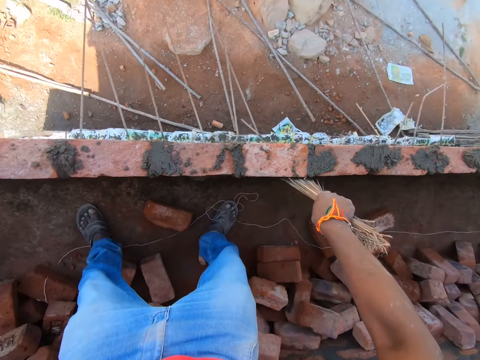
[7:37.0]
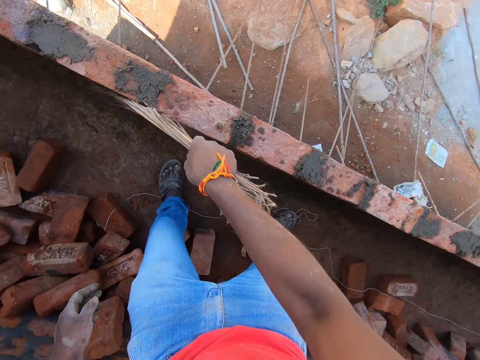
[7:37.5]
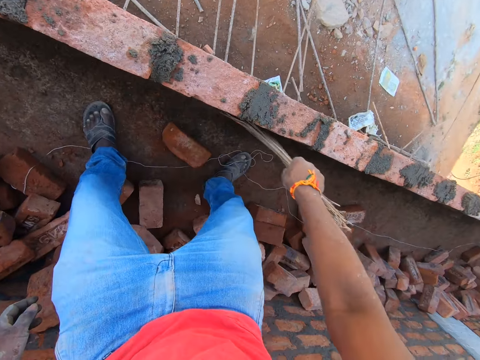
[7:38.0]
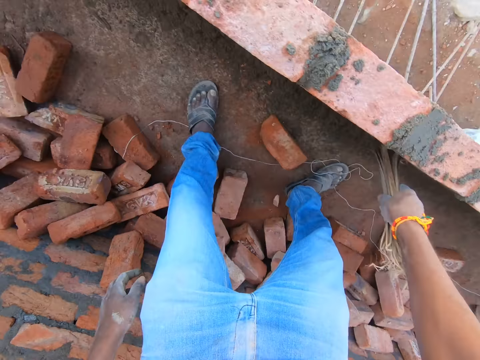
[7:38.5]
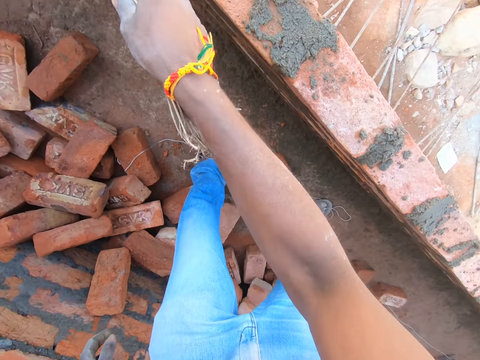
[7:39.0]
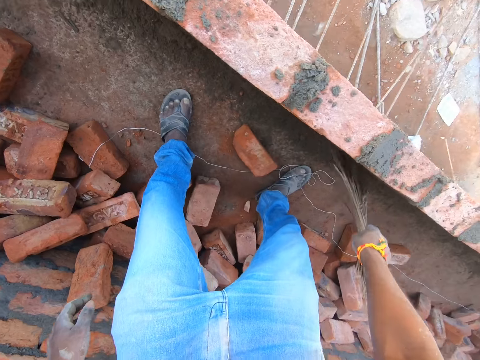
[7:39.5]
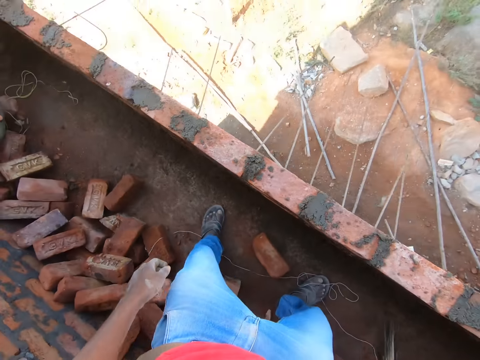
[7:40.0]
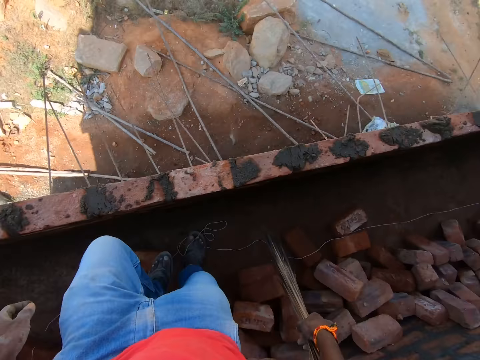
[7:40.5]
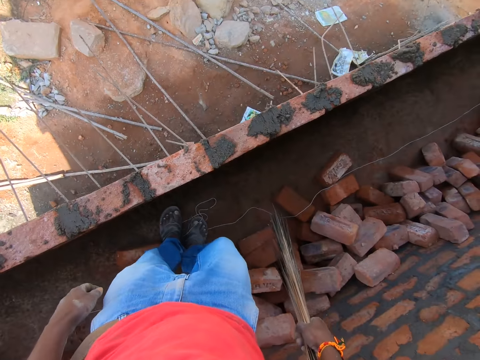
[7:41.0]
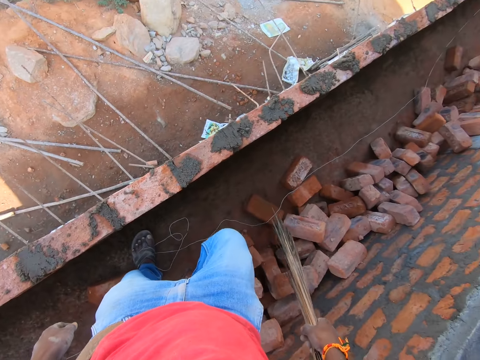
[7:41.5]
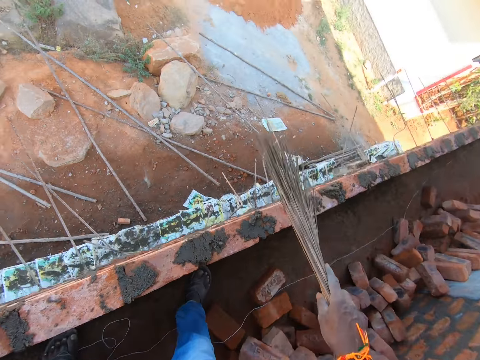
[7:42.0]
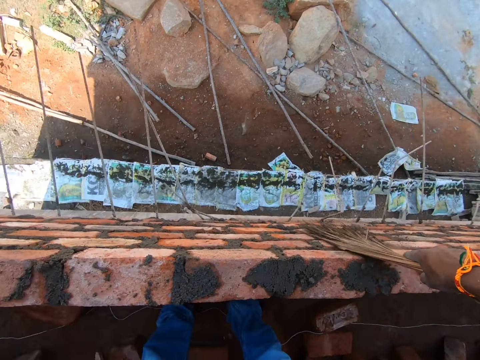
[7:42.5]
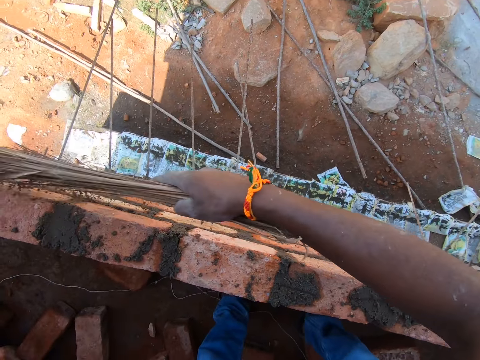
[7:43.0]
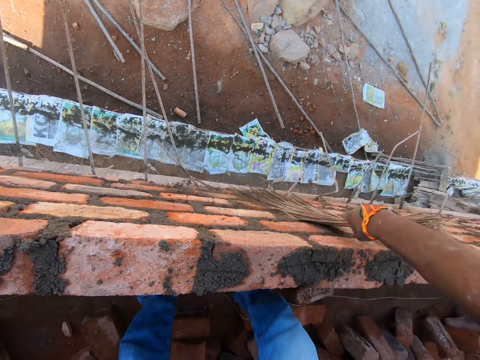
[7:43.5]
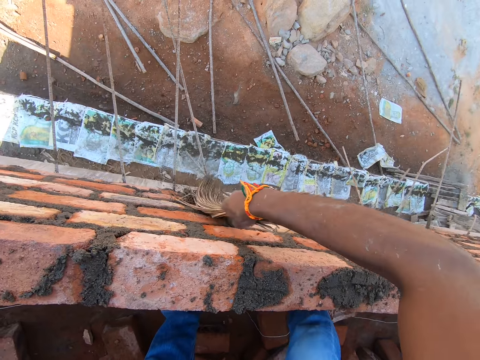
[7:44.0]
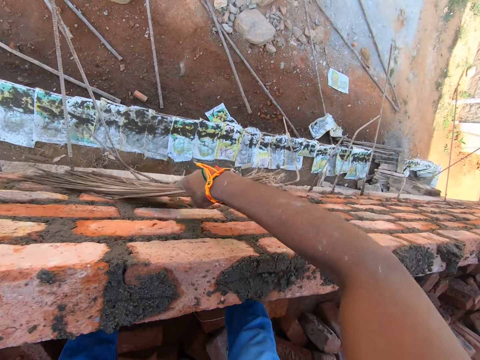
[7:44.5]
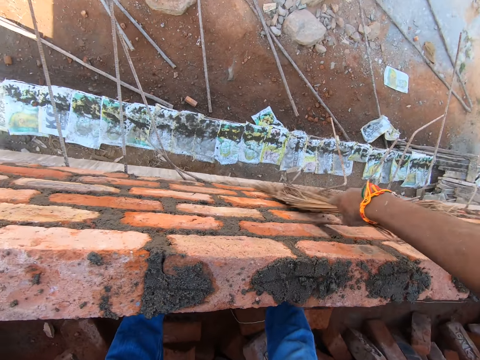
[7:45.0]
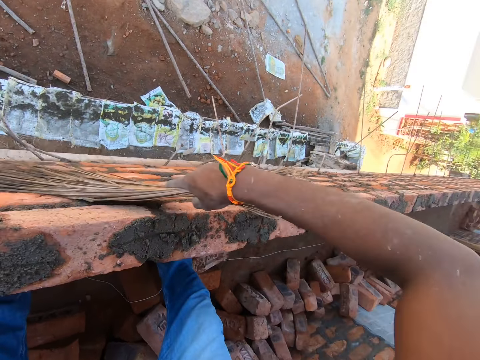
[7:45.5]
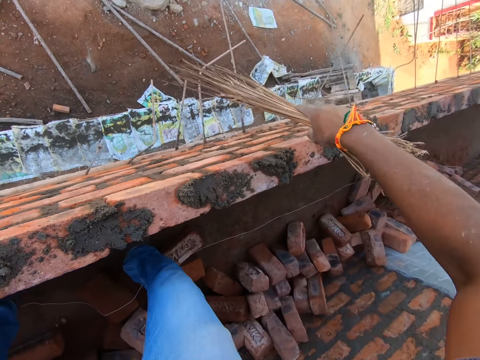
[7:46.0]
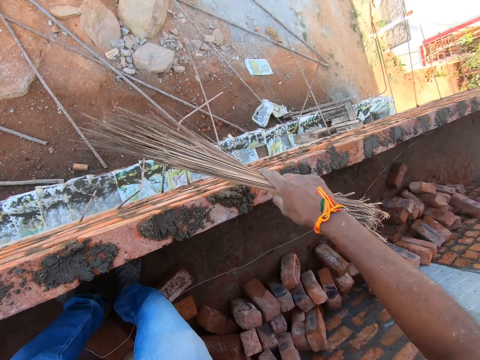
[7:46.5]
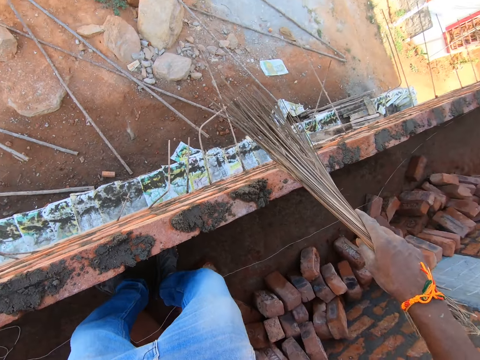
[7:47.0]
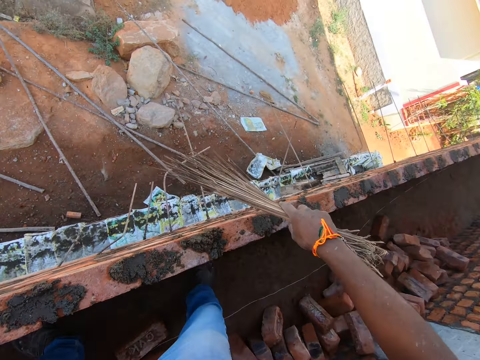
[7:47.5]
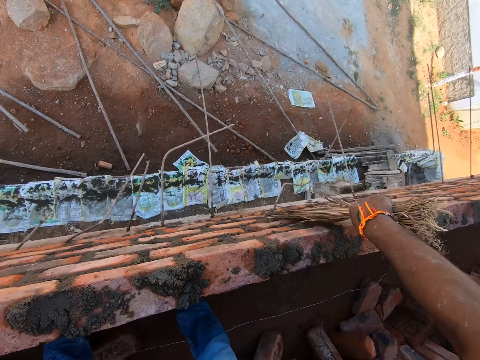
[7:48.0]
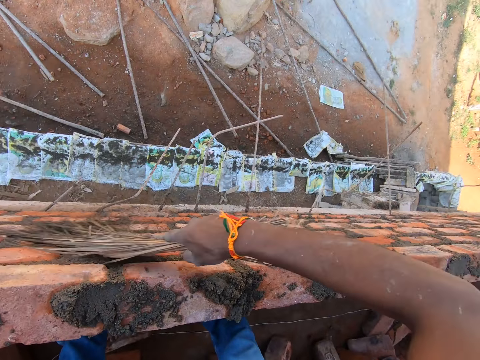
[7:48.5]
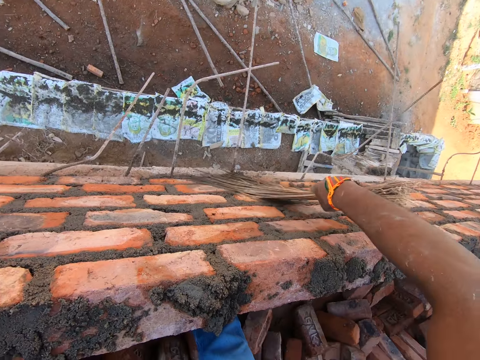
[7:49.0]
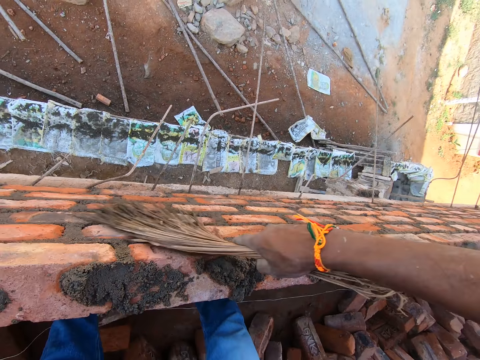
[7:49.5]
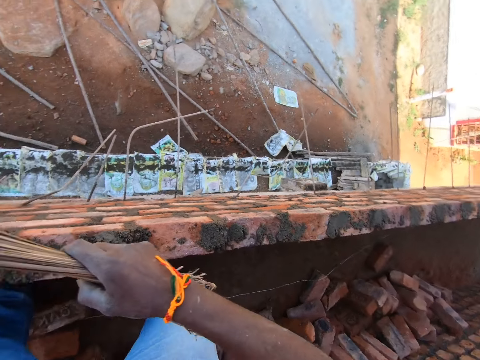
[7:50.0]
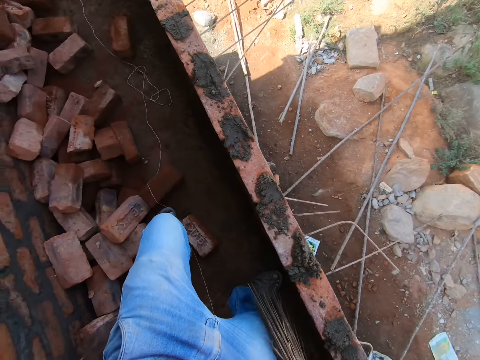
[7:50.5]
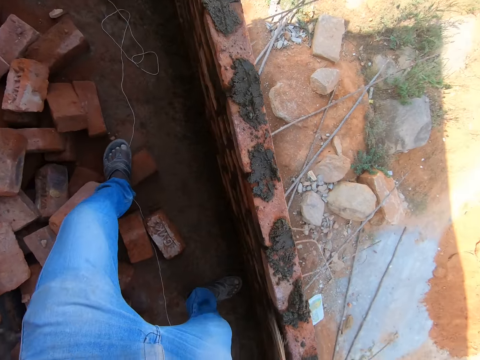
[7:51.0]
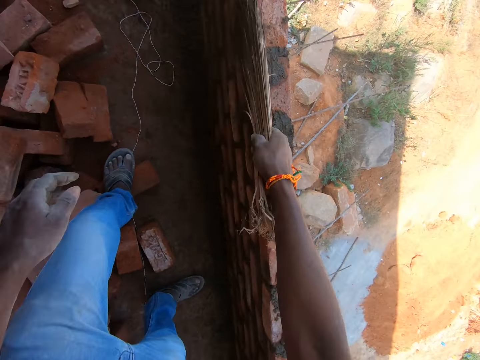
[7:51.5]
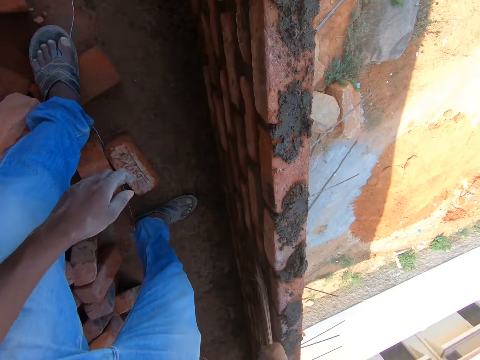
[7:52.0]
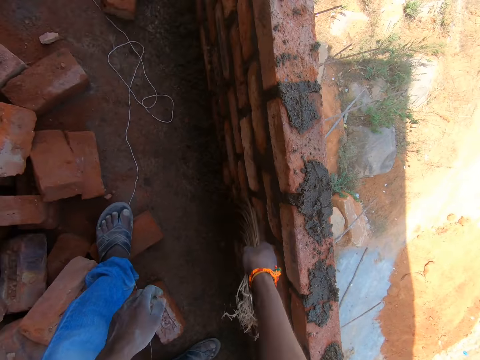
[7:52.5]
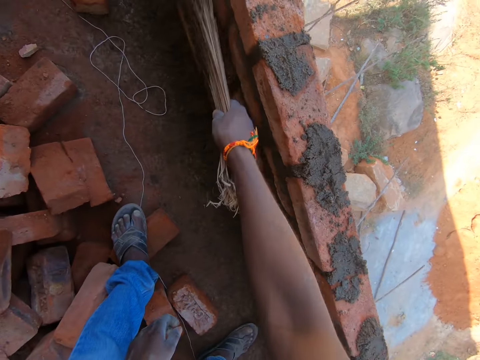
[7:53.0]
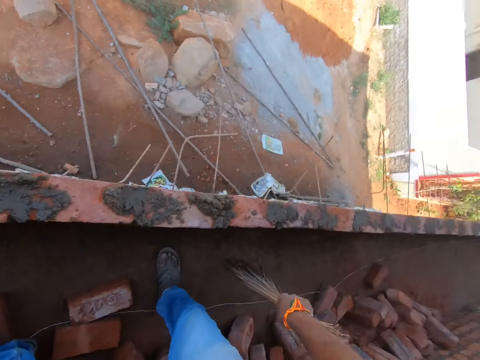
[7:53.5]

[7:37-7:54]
The camera wearer sweeps the wall with a hard broom. They walk towards the wall. They sweep the wall with the hard broom. They walk towards the wall. They sweep the wall with the hard broom. They turn around. They sweep the wall with the hard broom.

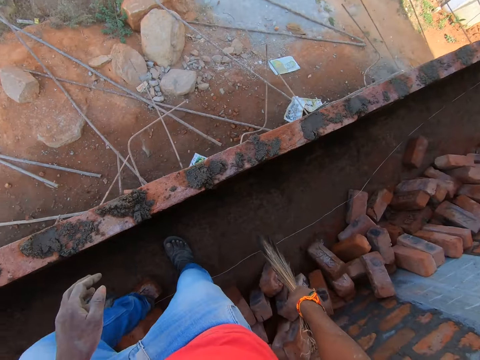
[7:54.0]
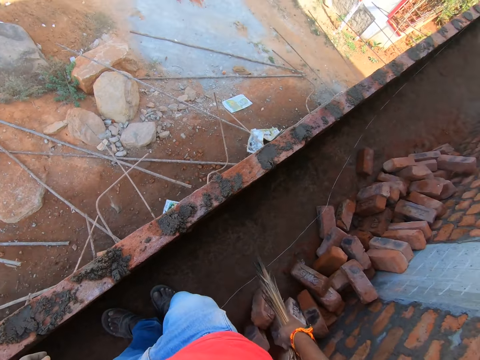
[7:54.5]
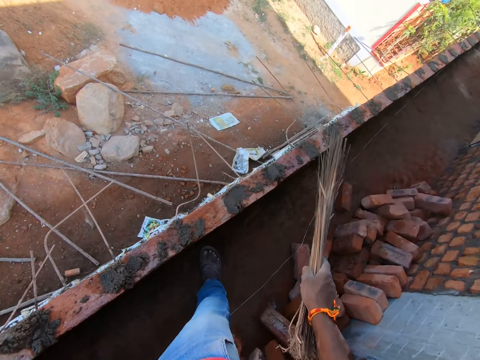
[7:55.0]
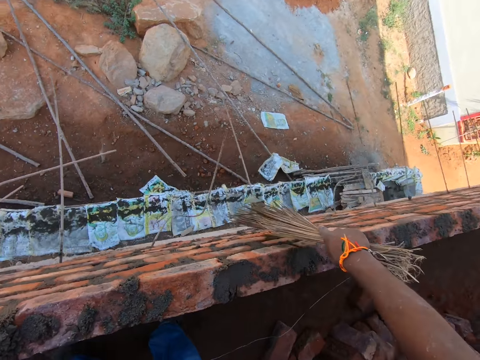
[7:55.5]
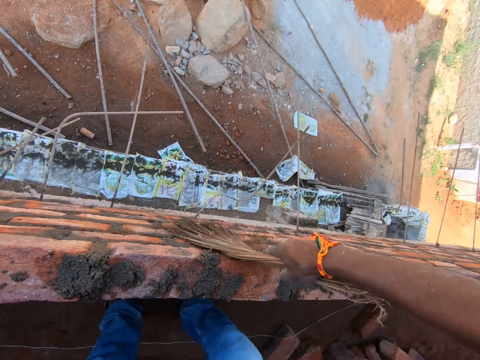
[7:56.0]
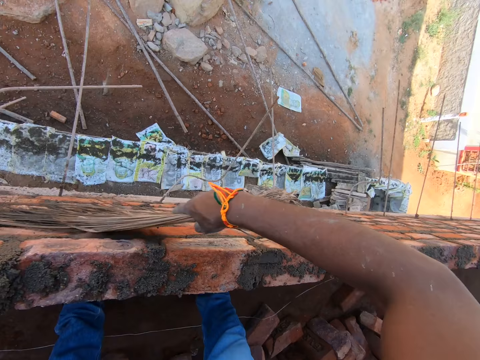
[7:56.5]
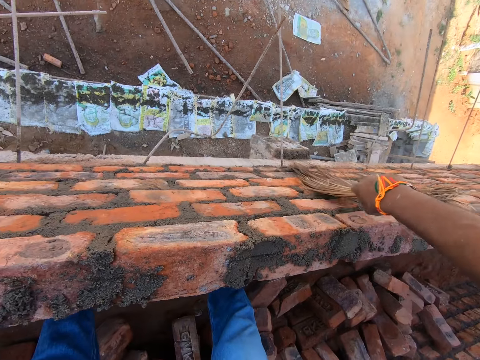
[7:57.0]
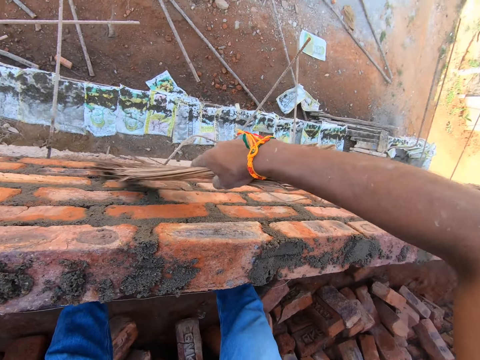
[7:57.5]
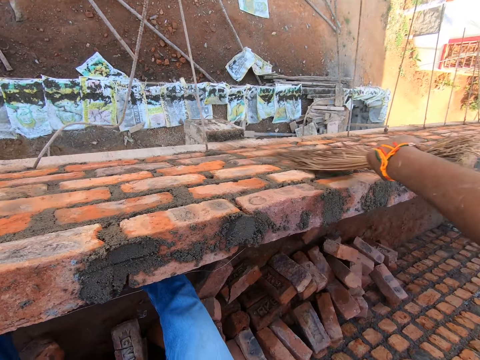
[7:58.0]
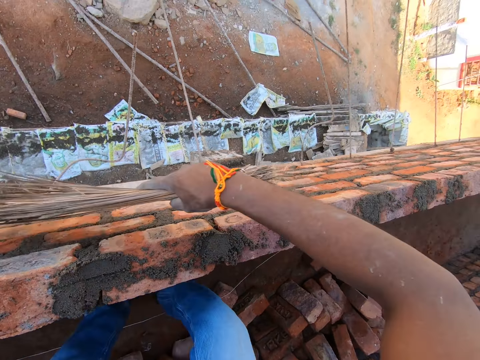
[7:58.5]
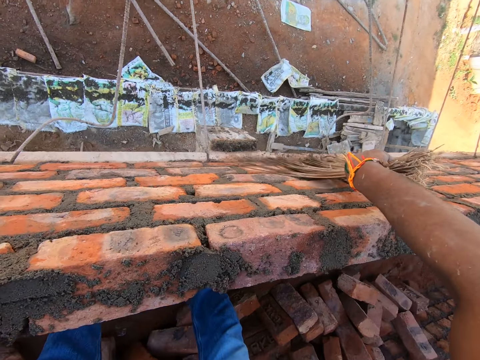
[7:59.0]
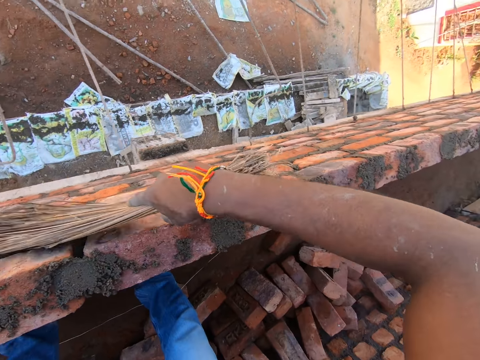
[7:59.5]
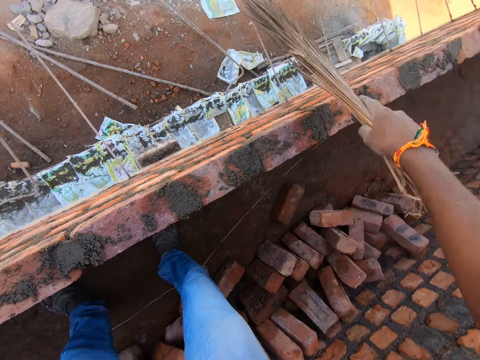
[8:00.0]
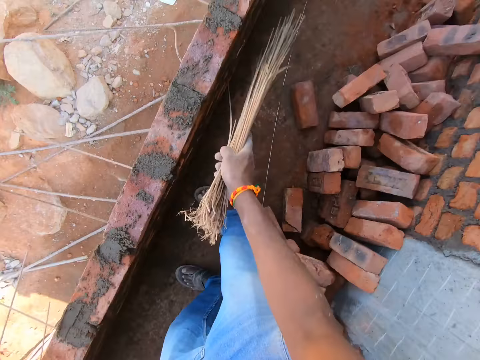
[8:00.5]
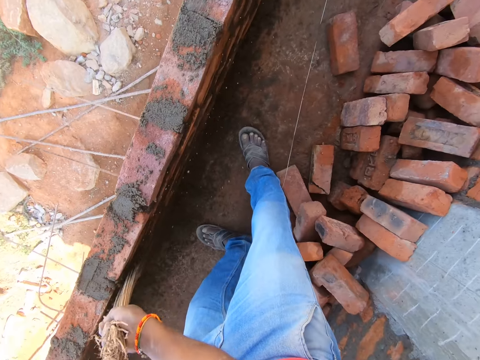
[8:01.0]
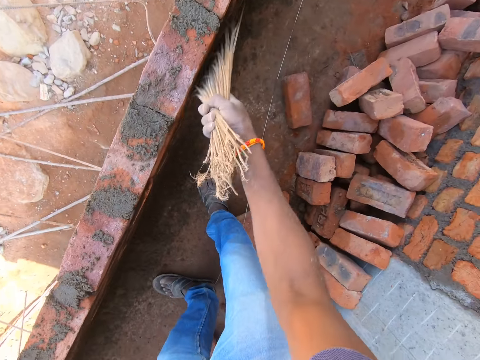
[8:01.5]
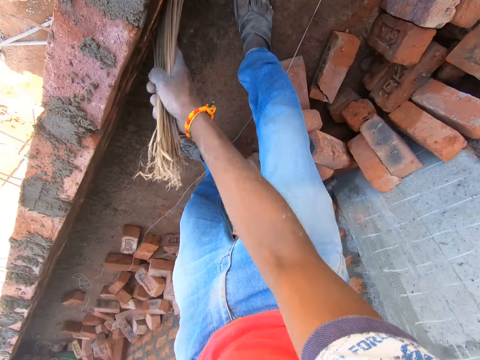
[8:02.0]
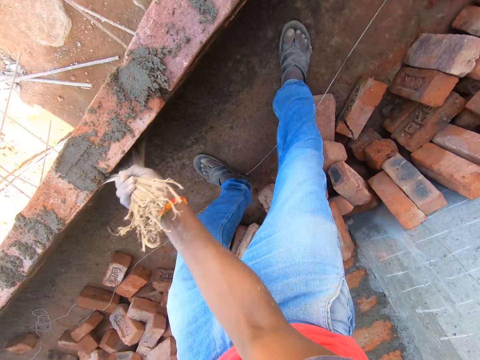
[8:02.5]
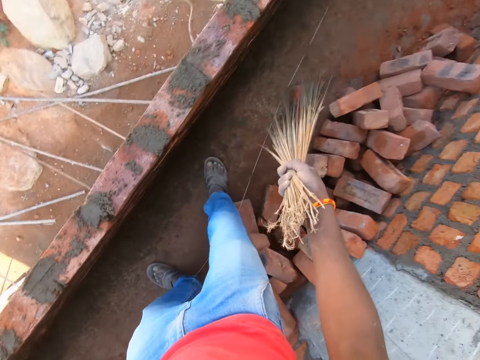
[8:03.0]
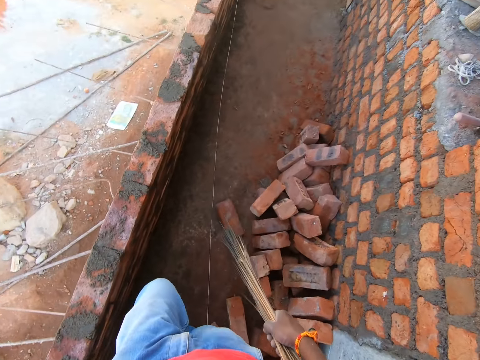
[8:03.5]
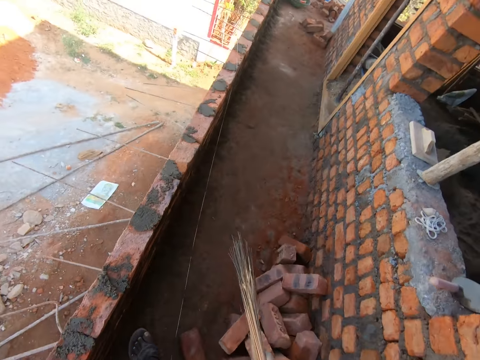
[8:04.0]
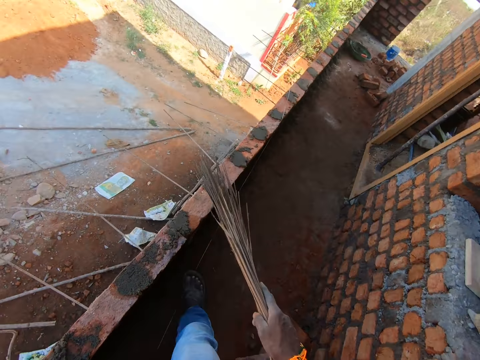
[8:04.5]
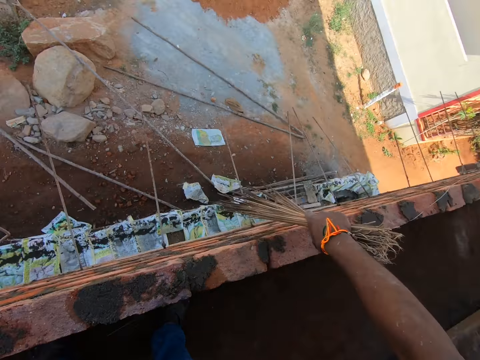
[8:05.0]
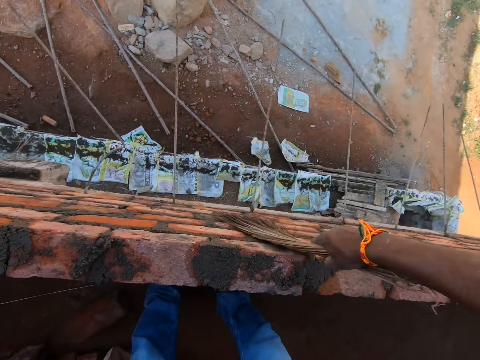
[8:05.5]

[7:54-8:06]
The camera wearer moves towards the wall. They sweep the wall with a hard broom. They move towards the wall. They sweep the wall with the hard broom.
